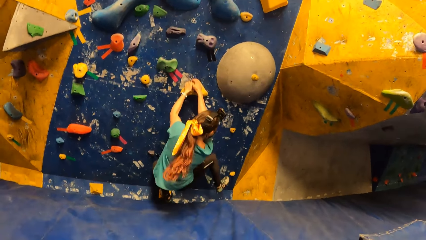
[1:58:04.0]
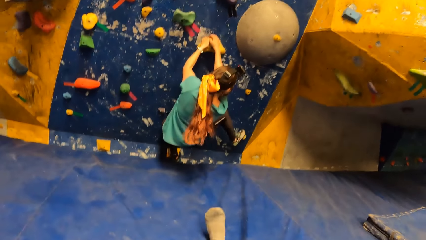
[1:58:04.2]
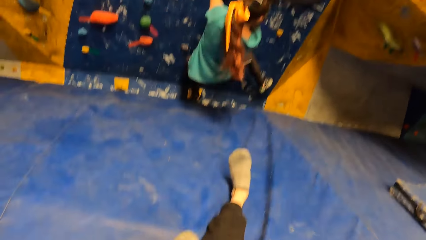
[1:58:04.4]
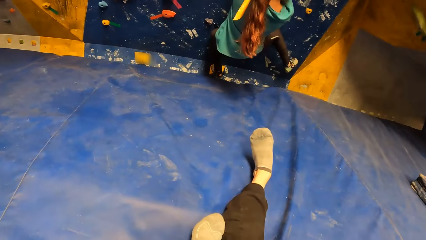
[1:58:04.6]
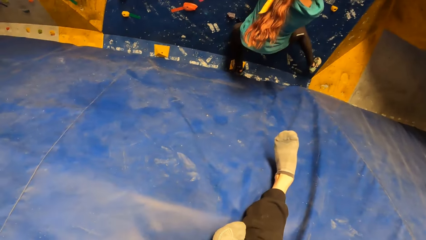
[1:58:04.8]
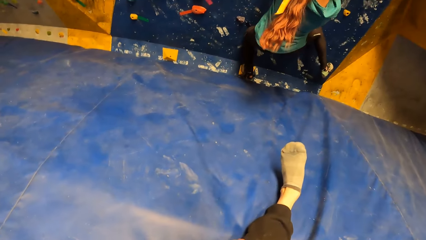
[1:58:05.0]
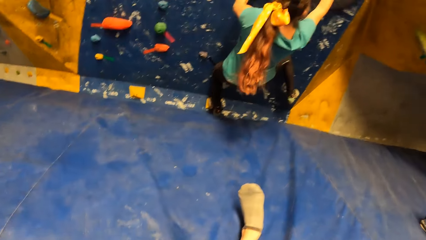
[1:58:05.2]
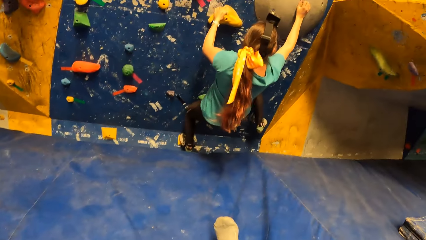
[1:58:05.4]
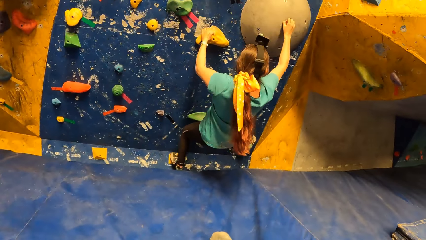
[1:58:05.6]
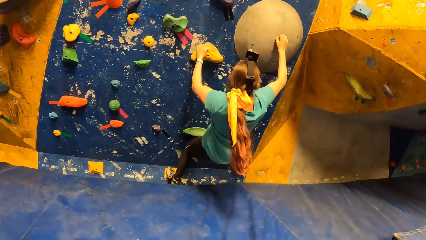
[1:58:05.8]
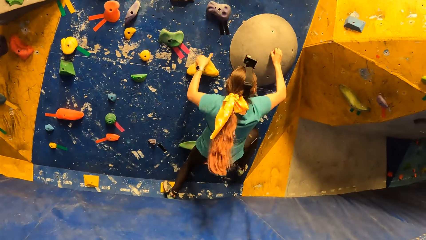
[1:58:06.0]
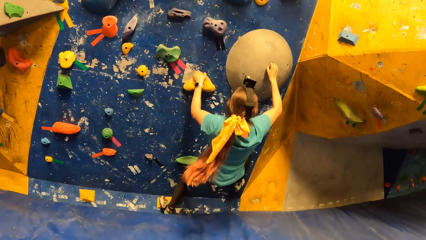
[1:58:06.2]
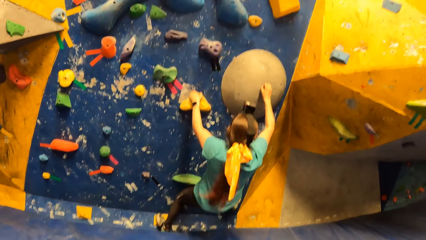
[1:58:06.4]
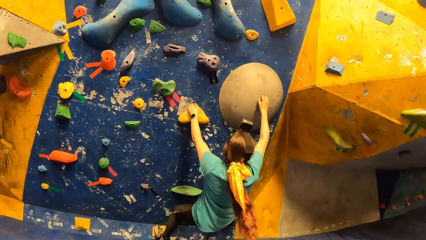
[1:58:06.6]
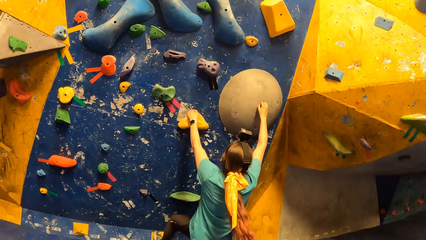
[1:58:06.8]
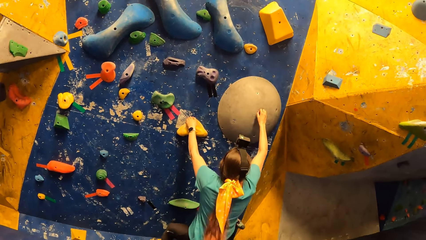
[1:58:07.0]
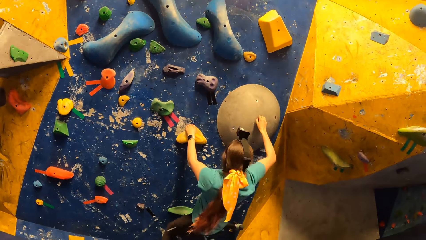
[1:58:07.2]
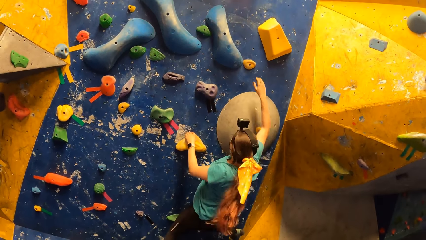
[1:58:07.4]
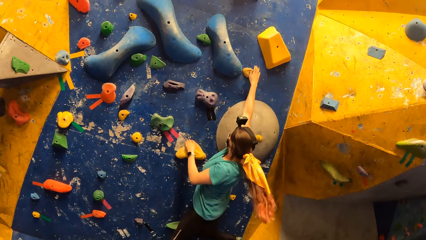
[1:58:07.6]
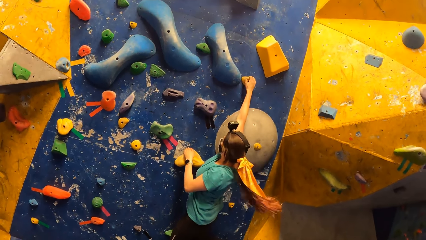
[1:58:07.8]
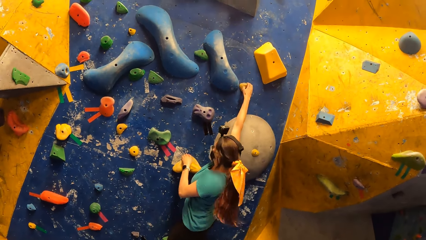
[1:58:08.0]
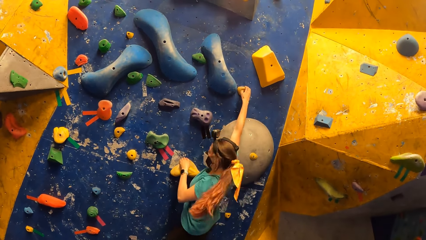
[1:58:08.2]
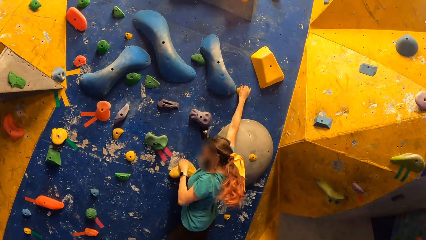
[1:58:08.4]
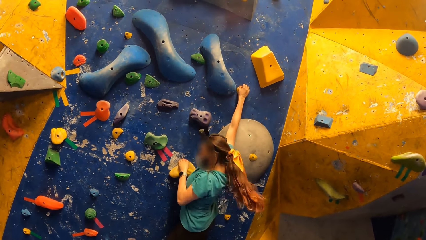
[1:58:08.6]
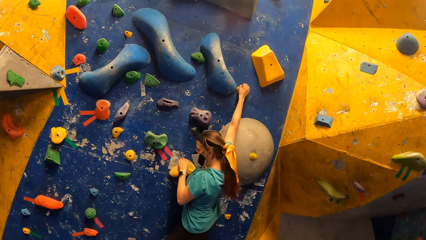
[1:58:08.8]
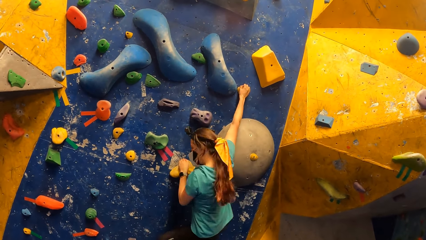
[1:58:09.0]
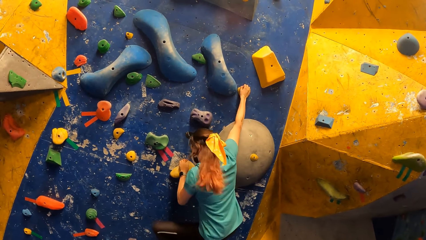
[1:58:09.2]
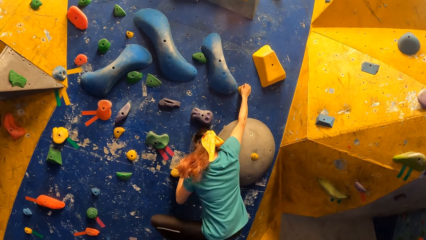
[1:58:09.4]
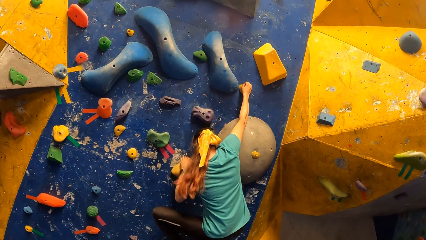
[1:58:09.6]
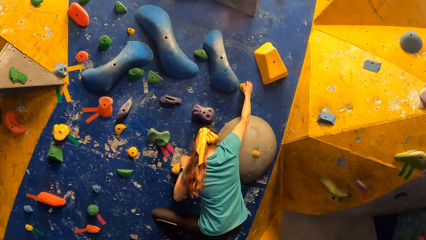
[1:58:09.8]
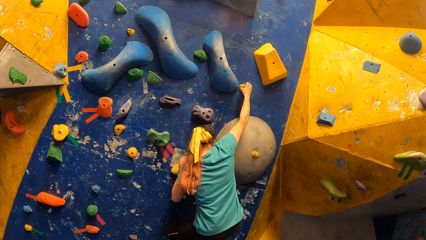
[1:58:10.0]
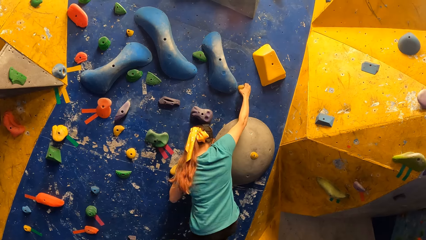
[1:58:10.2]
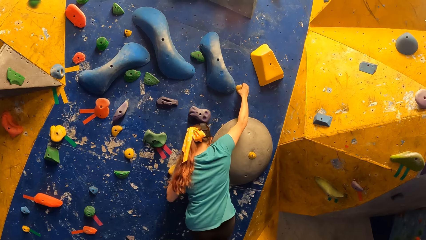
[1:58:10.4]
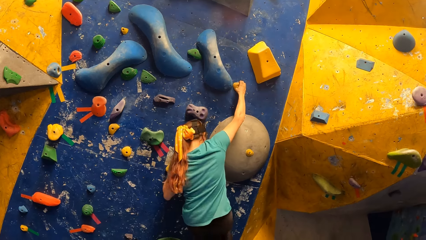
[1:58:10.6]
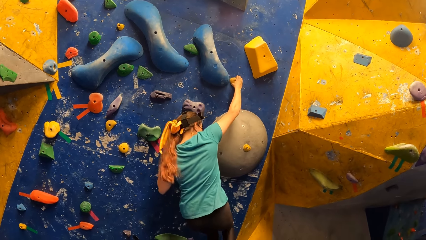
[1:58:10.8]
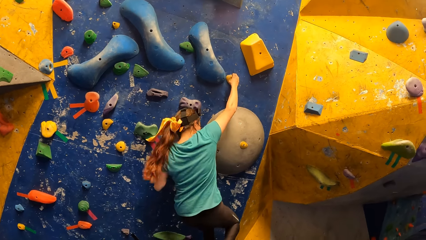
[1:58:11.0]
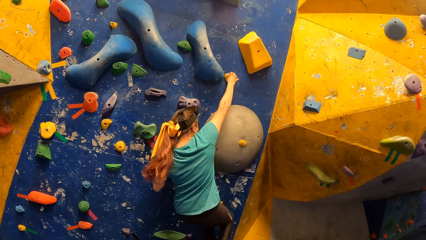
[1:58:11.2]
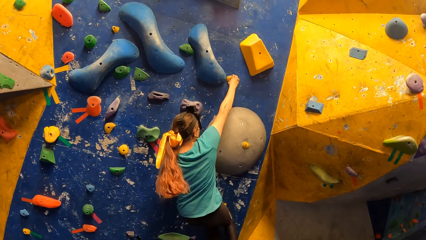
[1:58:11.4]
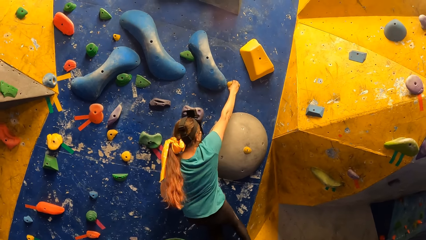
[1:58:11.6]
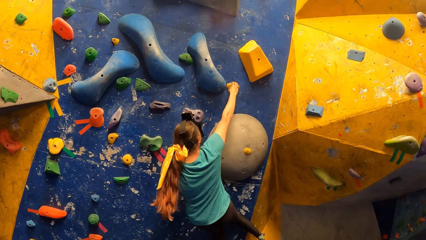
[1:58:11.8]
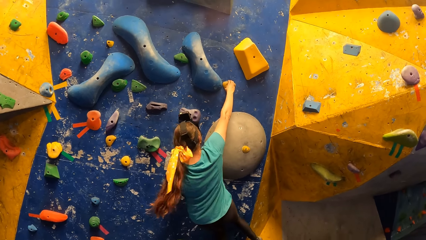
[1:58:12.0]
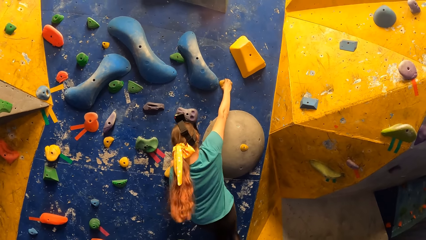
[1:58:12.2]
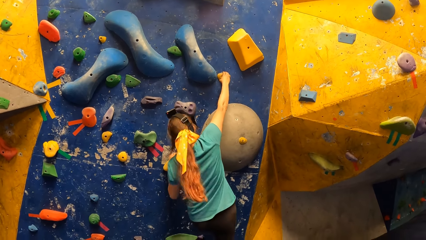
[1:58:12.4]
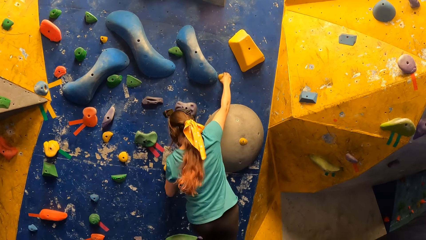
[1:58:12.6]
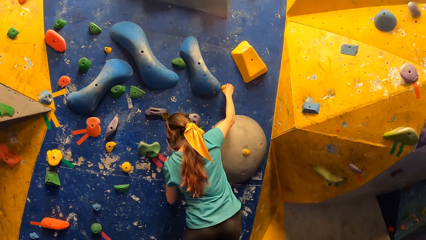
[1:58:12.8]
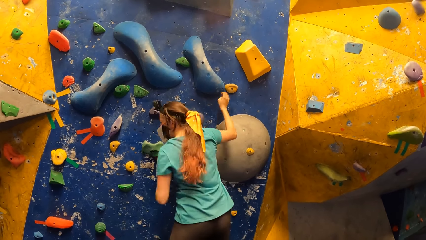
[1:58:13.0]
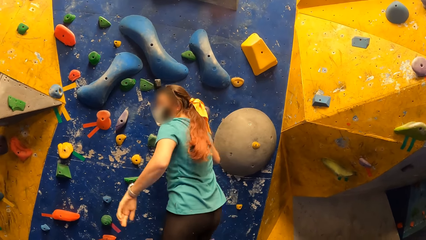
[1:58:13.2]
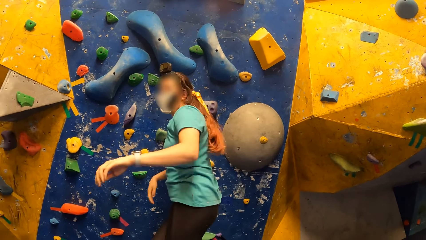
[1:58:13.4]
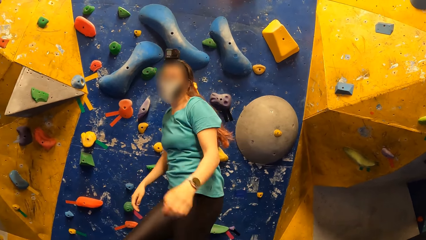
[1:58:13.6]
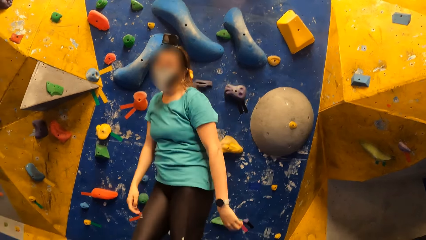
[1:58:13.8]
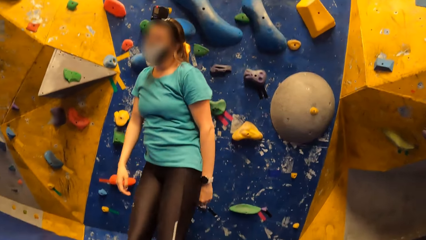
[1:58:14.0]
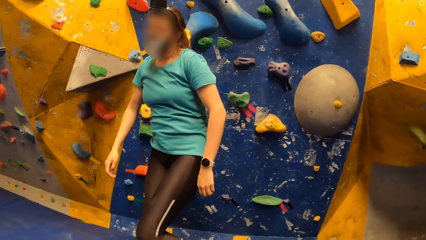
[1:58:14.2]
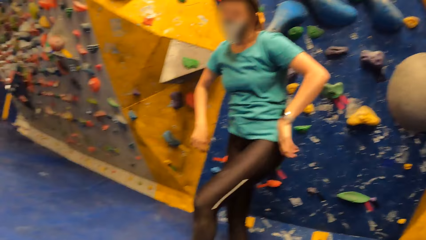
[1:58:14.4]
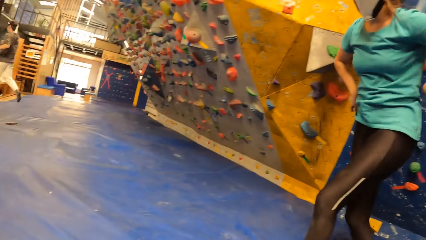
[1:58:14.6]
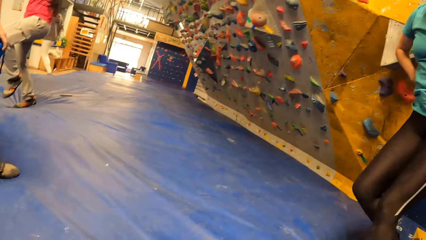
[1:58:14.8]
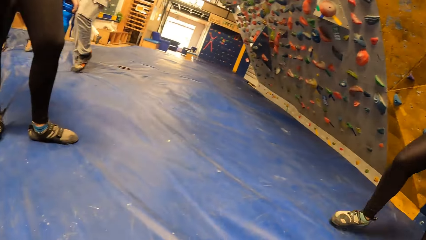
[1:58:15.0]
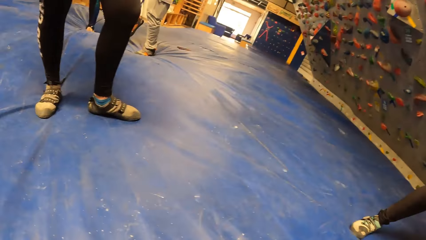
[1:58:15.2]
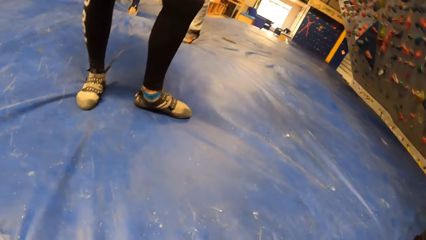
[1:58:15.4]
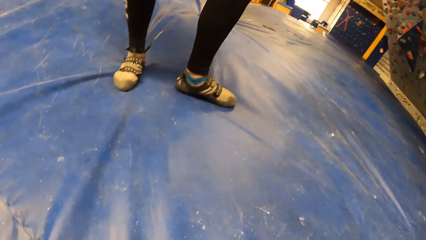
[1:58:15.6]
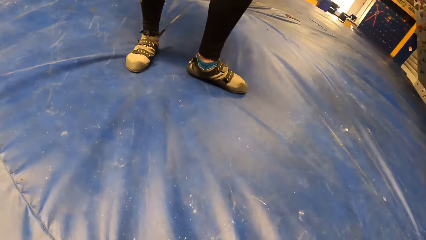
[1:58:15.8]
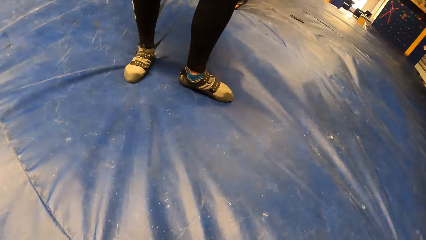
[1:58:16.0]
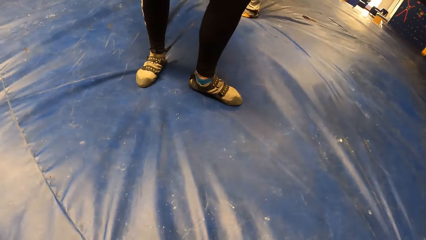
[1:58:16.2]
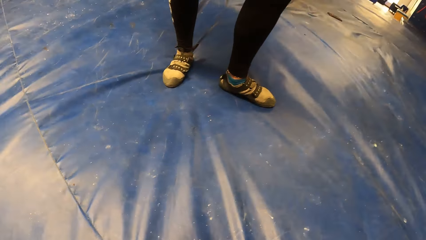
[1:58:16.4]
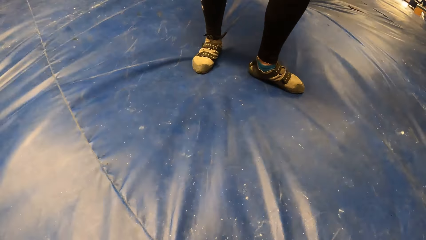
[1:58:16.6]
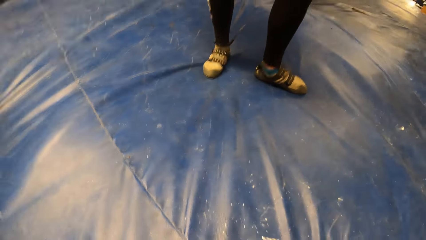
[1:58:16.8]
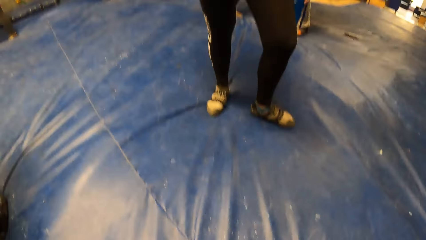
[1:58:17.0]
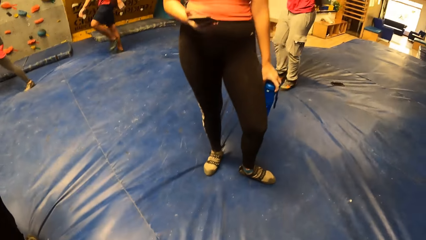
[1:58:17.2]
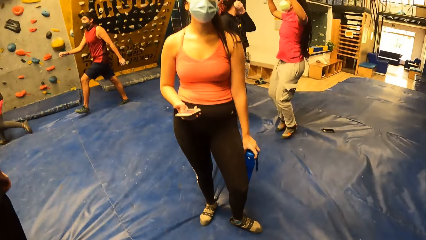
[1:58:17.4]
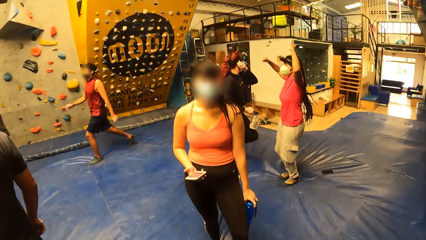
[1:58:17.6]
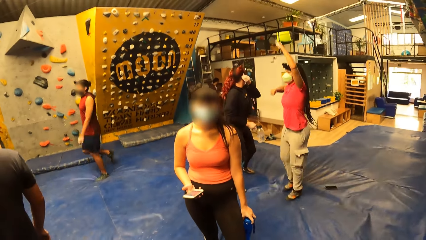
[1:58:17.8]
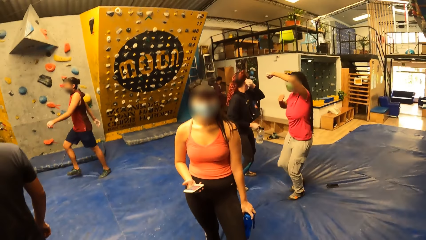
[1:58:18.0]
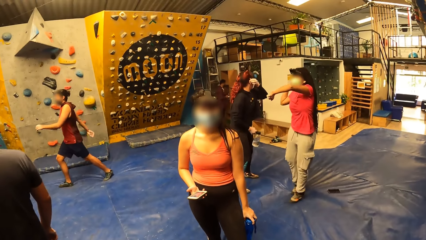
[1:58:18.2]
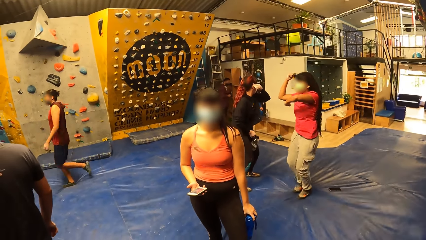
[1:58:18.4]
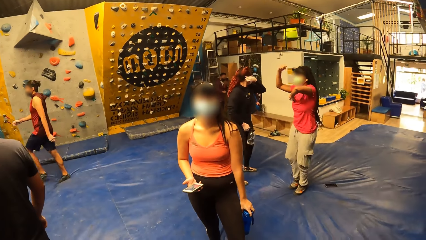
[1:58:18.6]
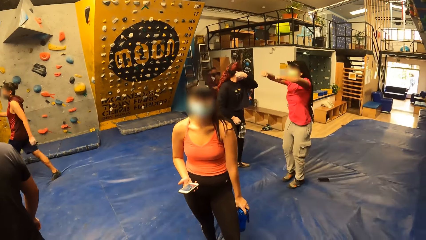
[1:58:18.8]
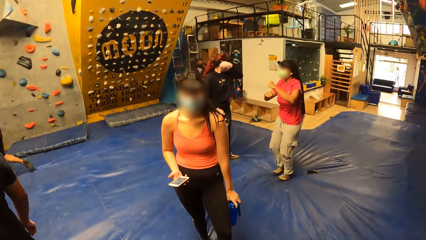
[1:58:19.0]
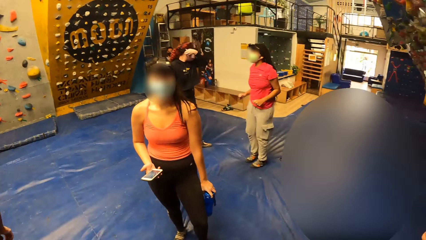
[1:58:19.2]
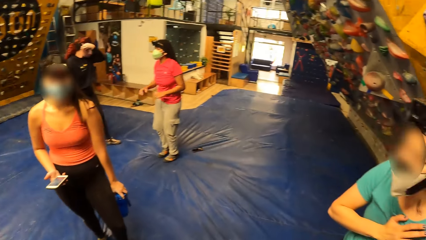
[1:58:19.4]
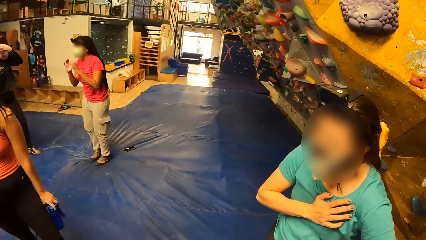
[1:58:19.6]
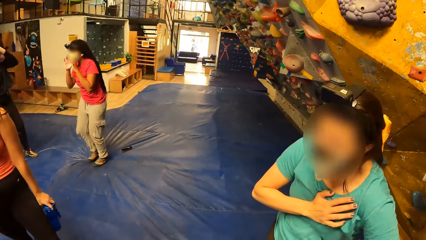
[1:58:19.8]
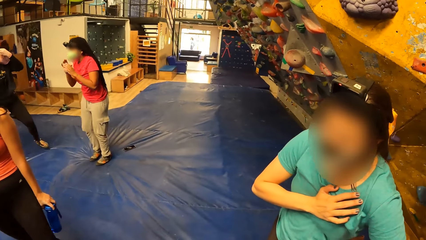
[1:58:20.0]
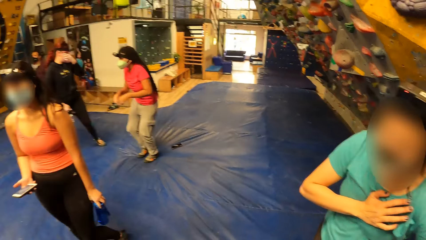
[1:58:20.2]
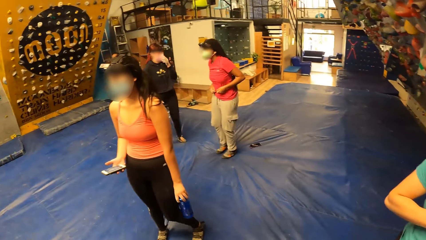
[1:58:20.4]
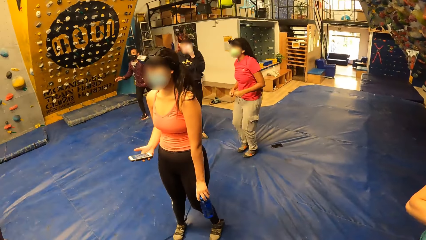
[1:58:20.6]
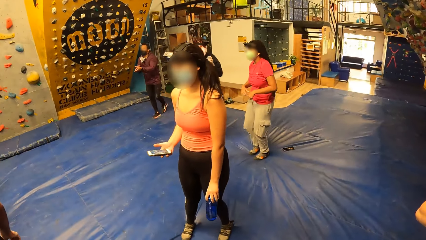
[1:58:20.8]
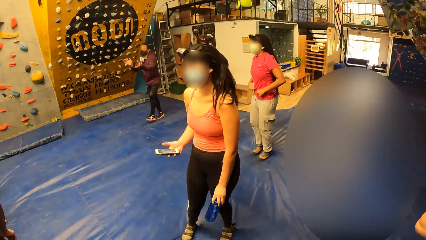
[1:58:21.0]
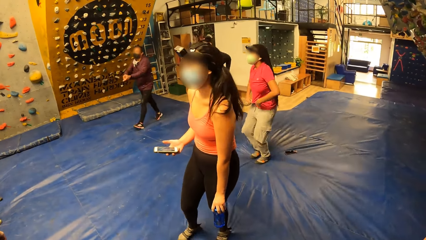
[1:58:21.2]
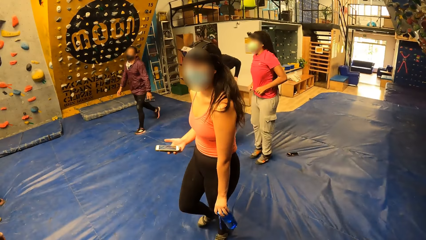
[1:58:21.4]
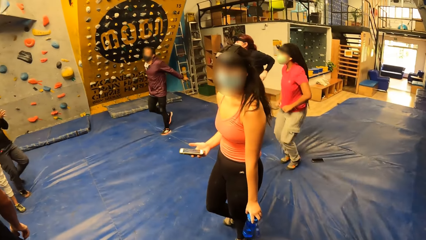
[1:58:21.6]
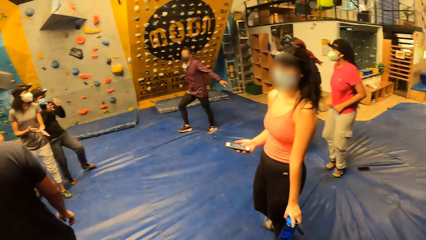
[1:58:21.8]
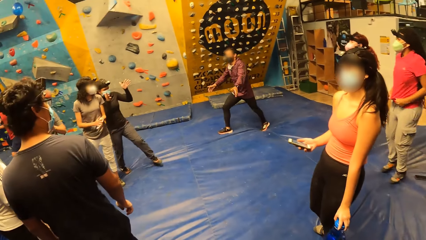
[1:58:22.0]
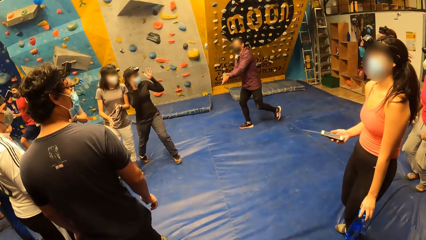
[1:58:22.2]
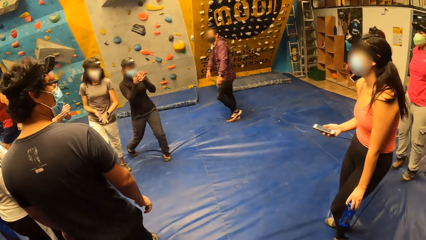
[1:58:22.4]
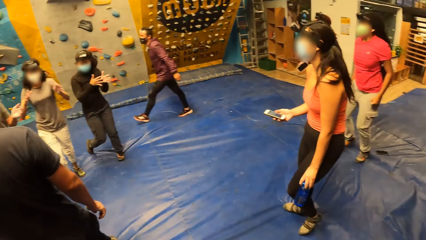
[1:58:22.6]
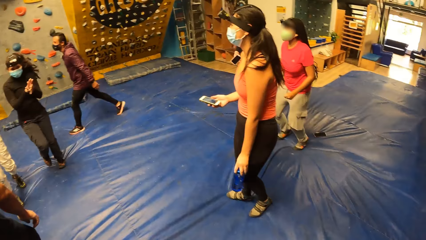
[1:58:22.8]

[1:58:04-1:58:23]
The woman places her right foot on a bouldering hold. The camera wearer touches his right foot with his right hand. He looks around a room. The woman climbs on a wall. She holds a bouldering hold with her right hand. She jumps from the wall. She walks around a room. The camera wearer converses with another woman. The other woman interacts with the camera wearer. The camera wearer looks around a room.
